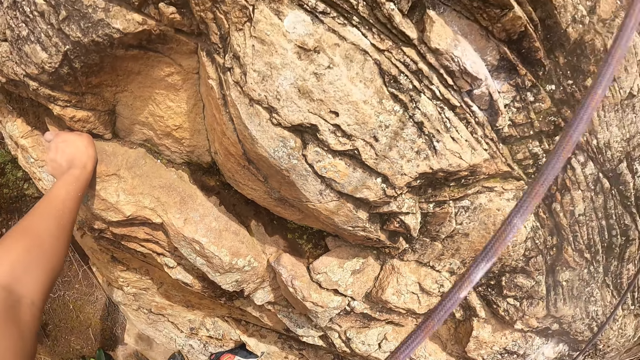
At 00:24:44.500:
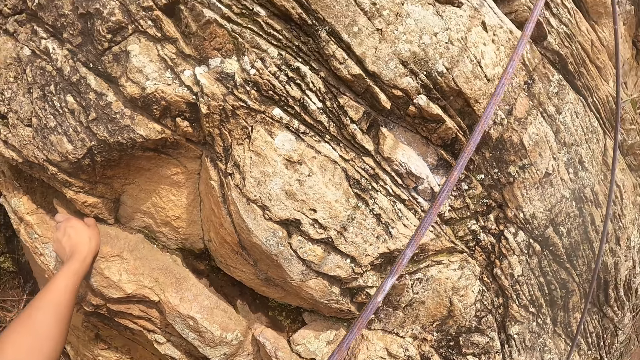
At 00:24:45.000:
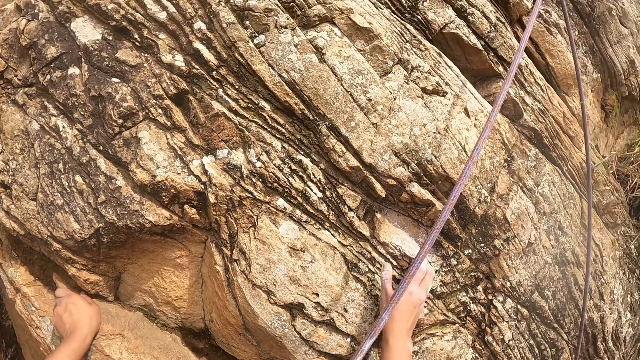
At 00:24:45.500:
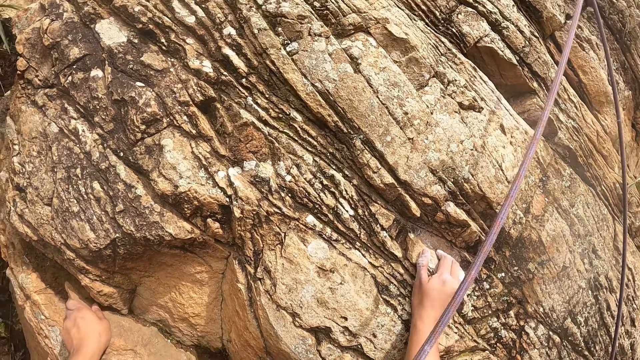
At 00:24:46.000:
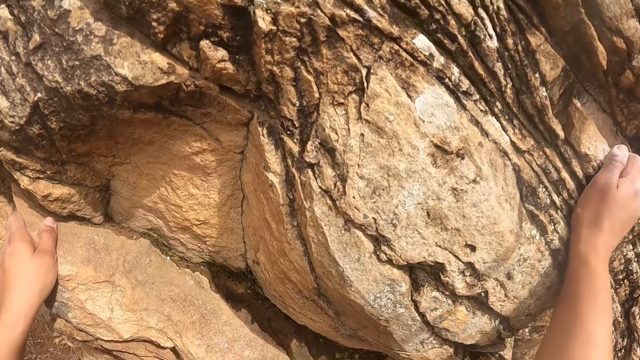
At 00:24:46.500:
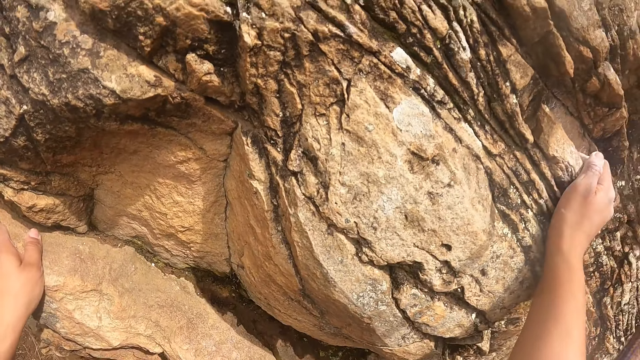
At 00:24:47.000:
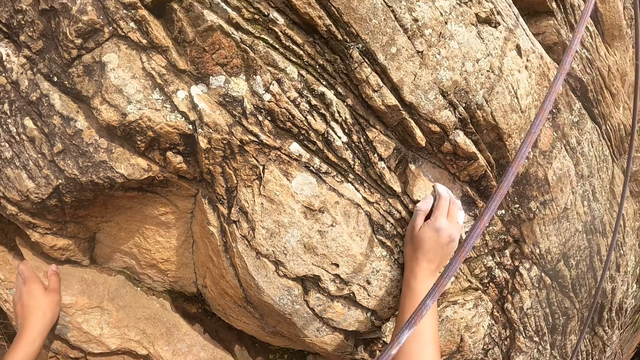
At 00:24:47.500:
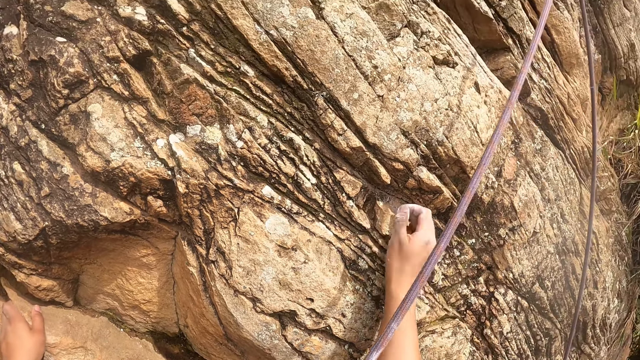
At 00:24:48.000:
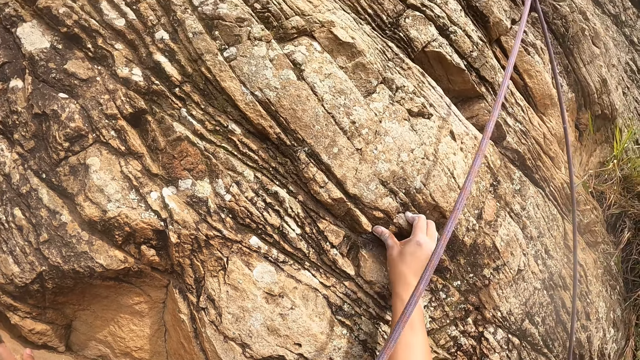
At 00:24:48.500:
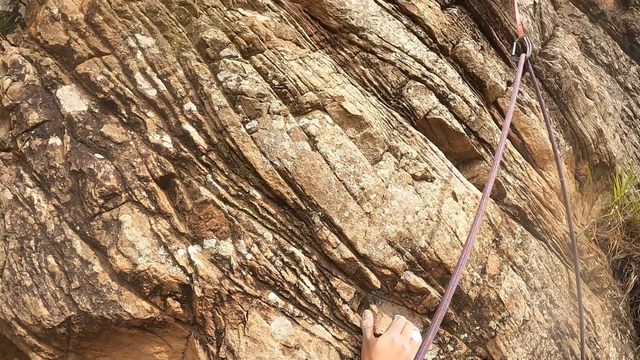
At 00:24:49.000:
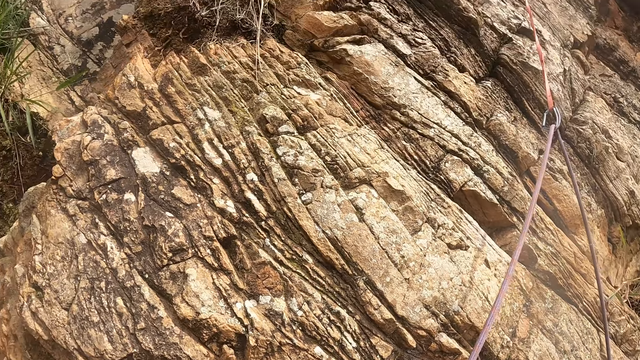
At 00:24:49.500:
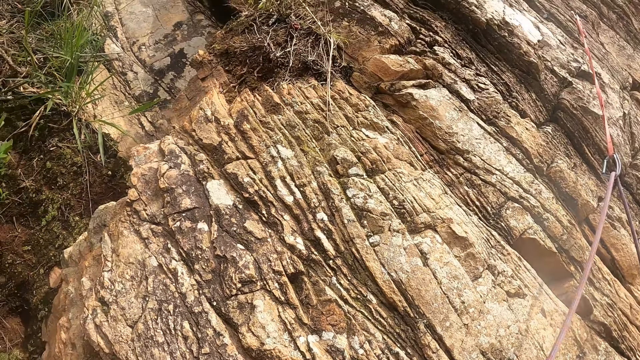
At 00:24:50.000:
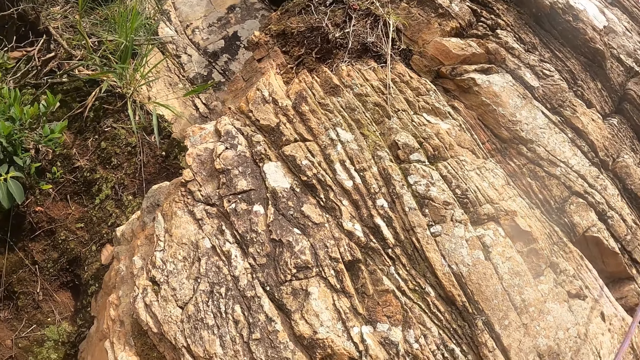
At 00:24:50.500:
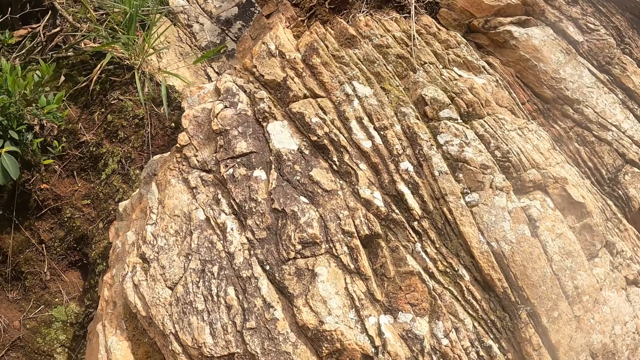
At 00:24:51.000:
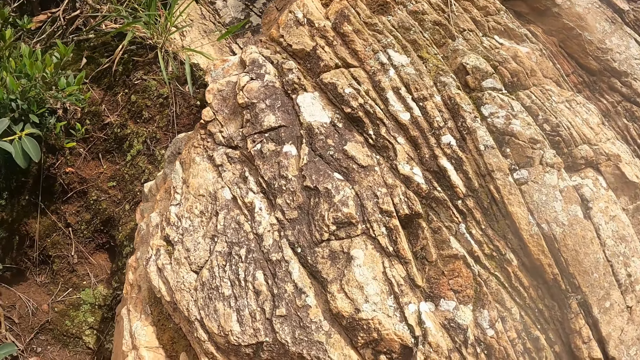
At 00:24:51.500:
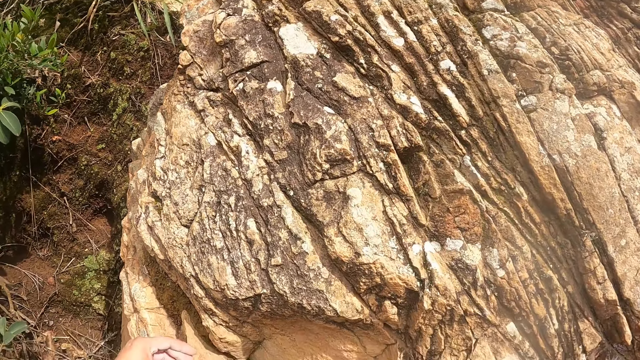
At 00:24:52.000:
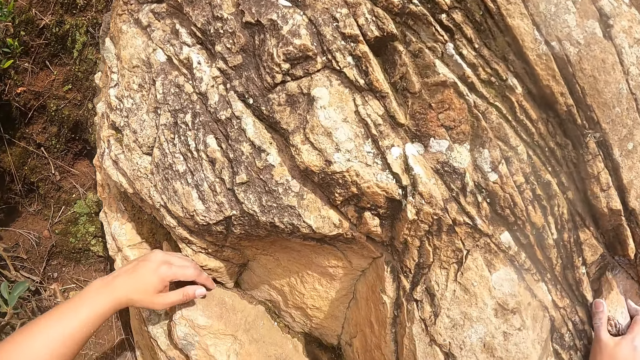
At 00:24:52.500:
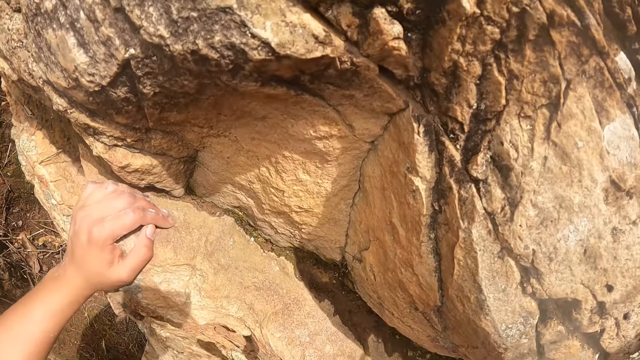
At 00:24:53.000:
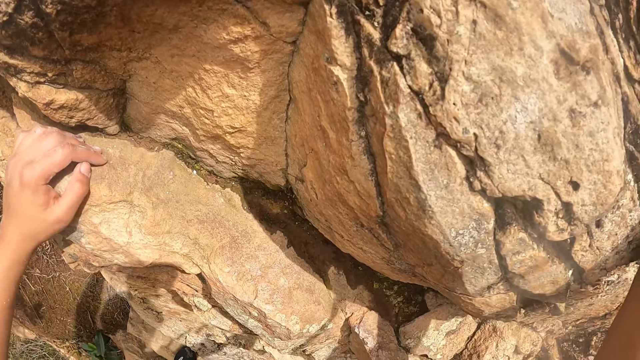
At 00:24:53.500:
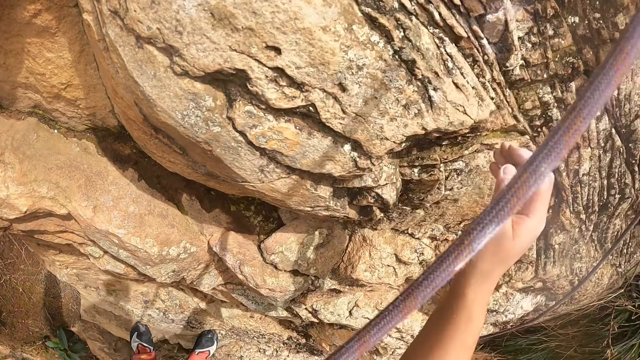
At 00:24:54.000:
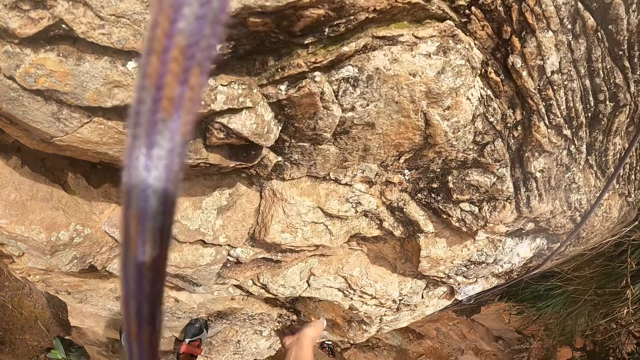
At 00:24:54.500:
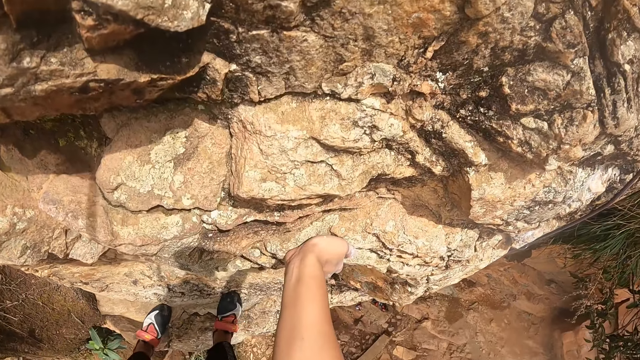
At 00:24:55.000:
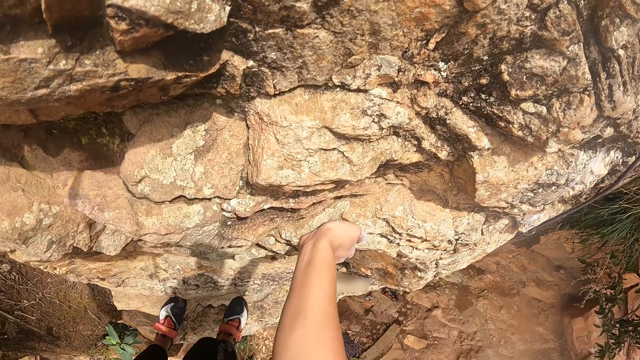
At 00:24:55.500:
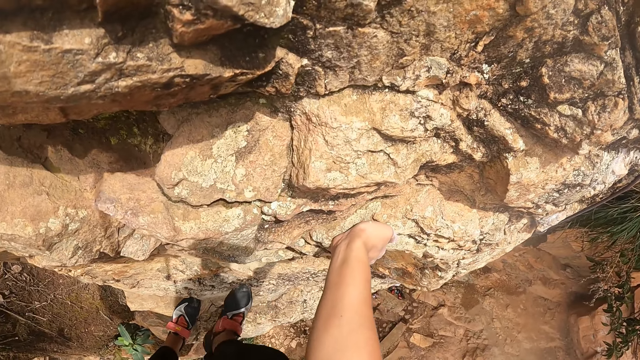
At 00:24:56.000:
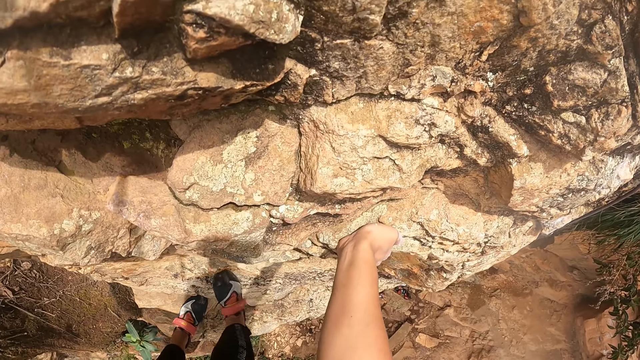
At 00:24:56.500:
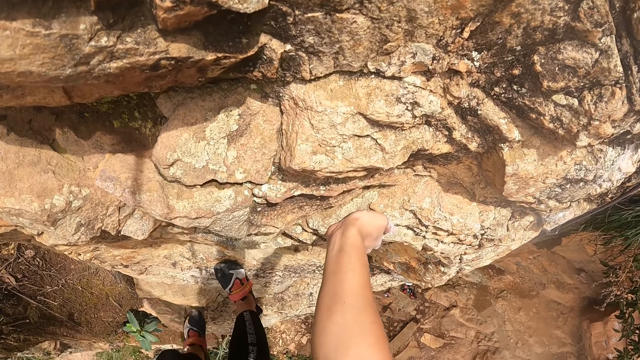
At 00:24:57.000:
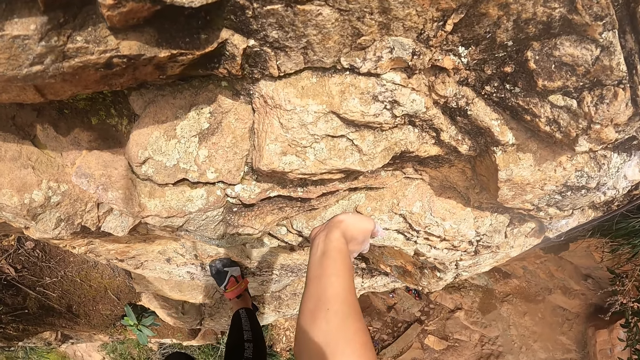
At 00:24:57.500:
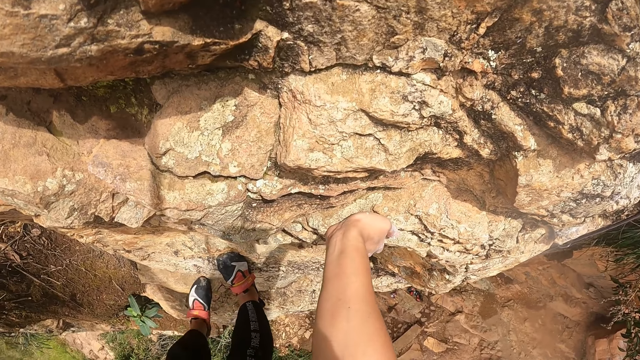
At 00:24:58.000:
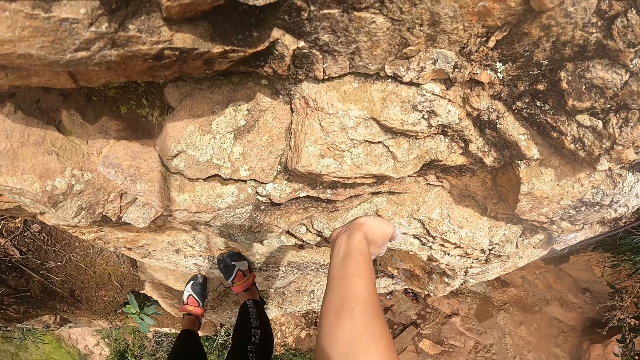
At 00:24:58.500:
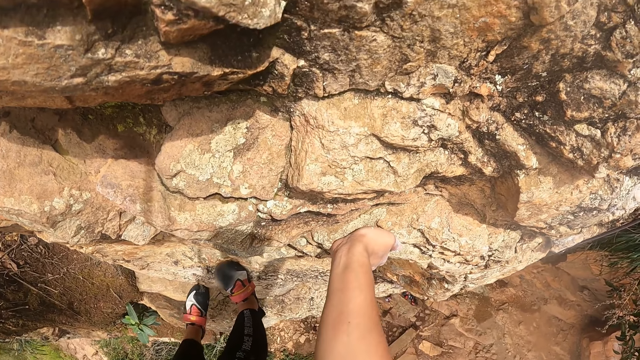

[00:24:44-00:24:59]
The camera wearer places a hand on the mountain wall. They look around. They place a hand on the mountain wall. They look around. They place a hand on the mountain wall. They look around.

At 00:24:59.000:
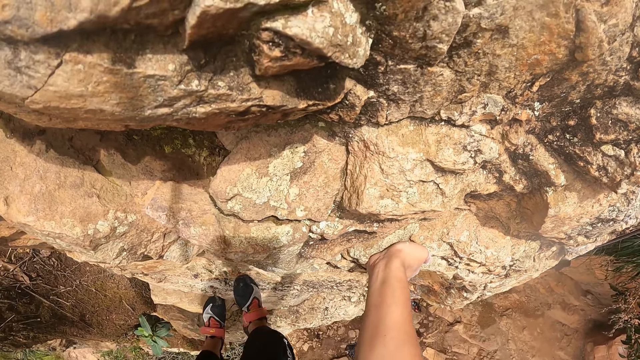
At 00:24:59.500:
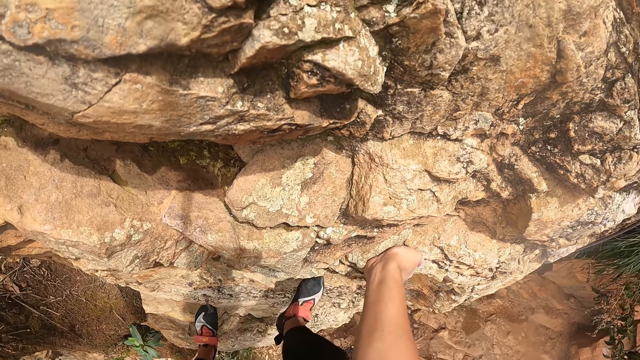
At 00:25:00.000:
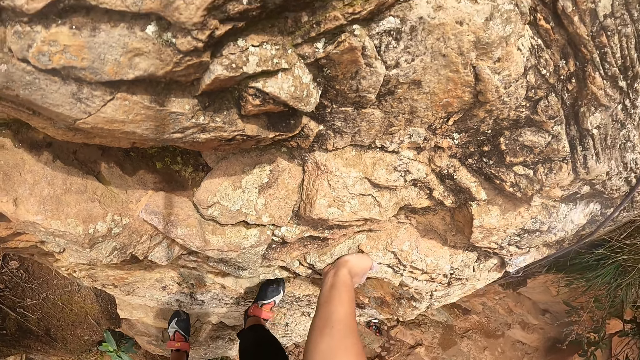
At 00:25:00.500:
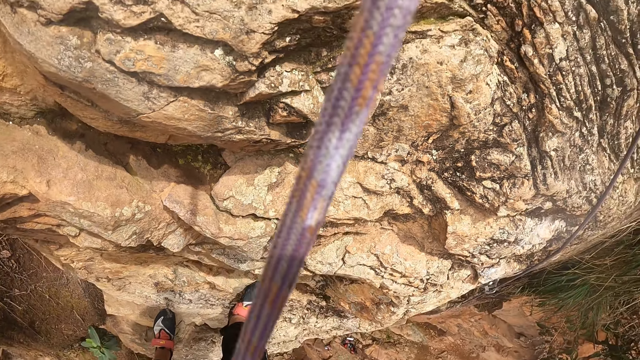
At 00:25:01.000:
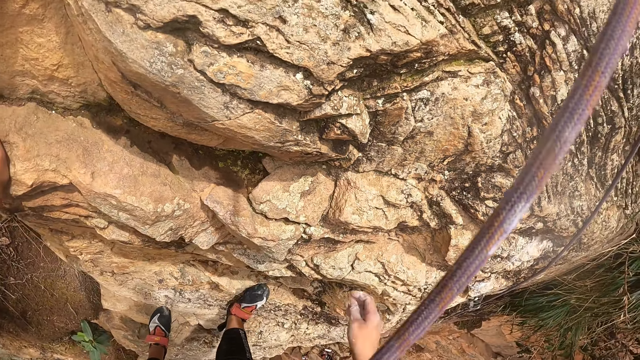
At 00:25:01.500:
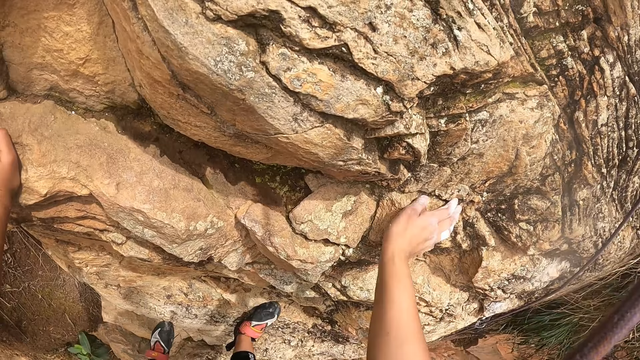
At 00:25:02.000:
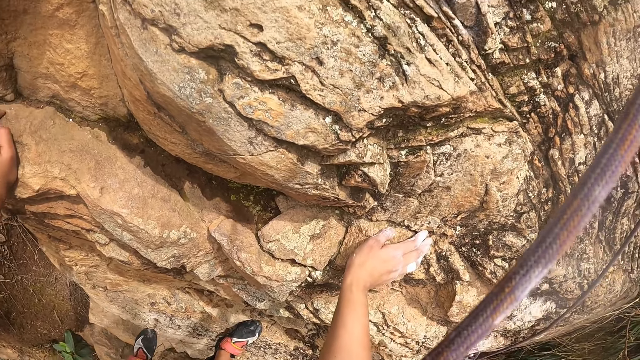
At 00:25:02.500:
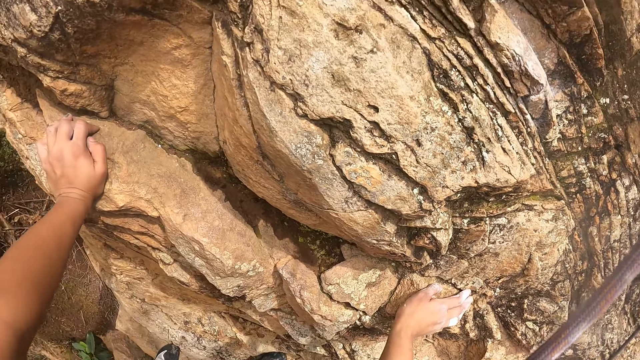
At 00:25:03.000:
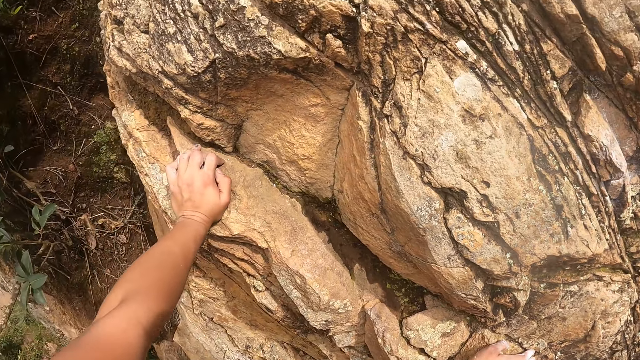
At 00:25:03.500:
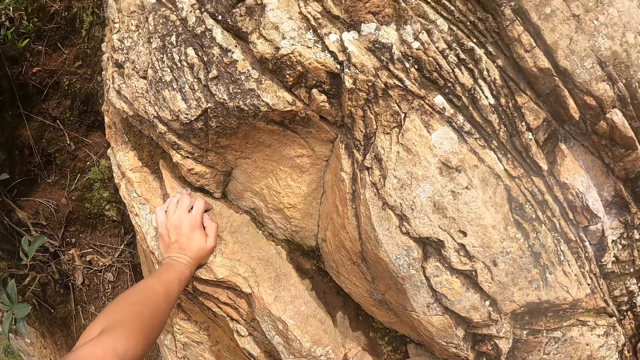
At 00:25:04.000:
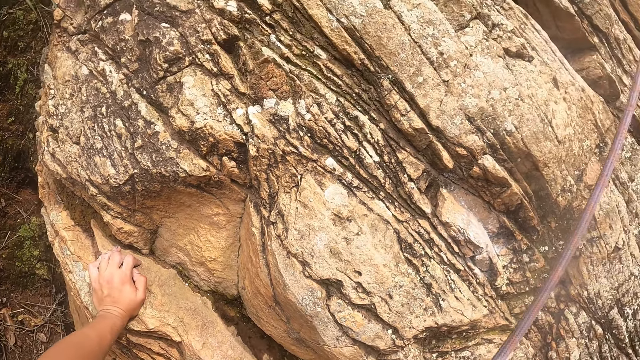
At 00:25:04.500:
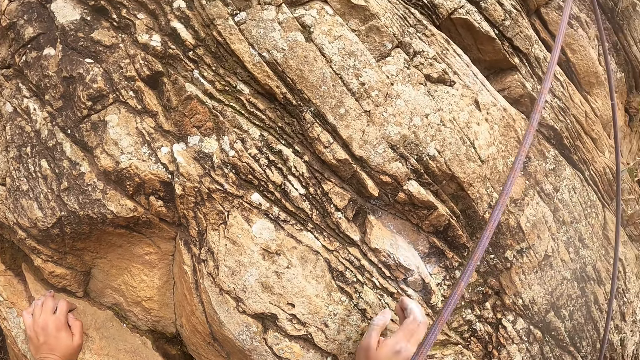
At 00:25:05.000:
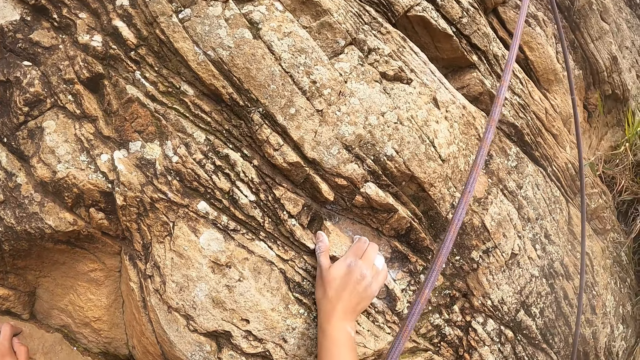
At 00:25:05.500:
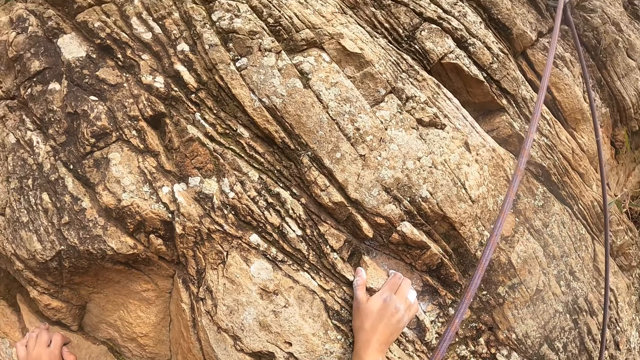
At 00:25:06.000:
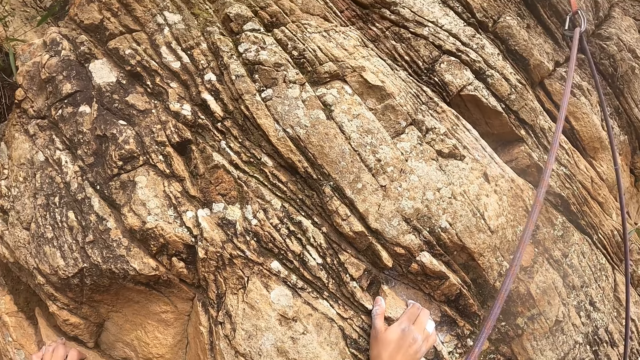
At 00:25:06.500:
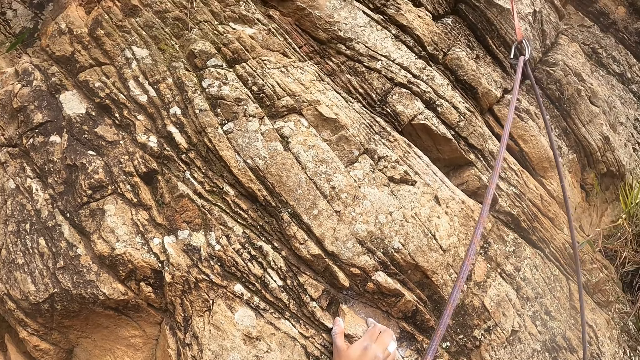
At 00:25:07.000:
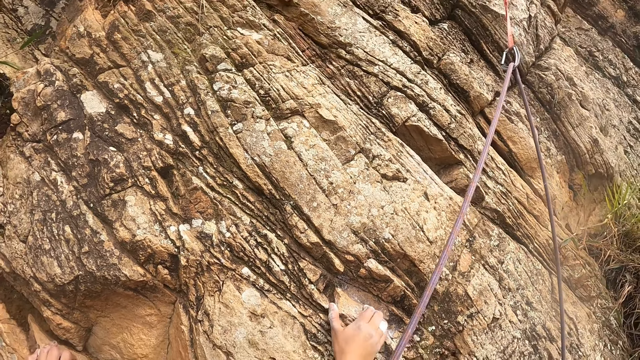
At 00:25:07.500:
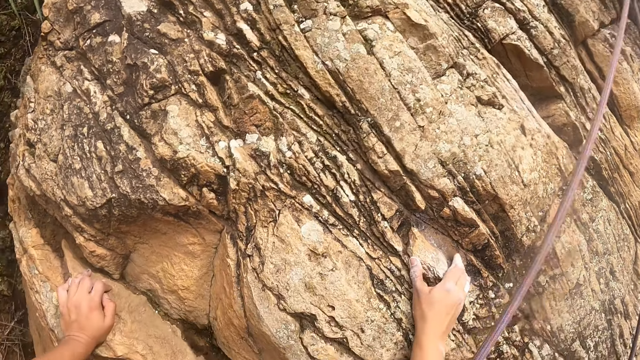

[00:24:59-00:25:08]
The camera wearer places a hand on the mountain wall. They look around. They place a hand on the mountain wall. They look around.
